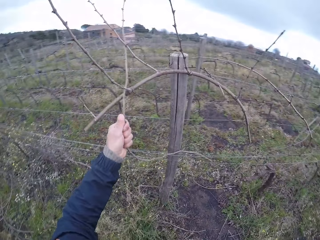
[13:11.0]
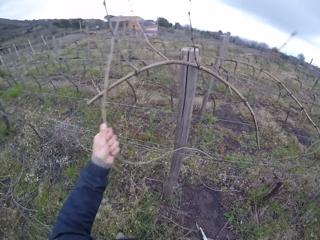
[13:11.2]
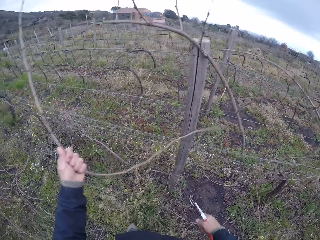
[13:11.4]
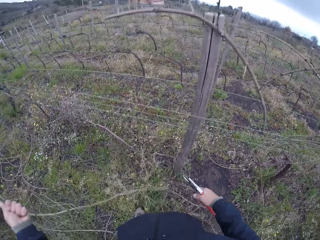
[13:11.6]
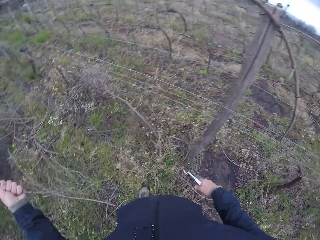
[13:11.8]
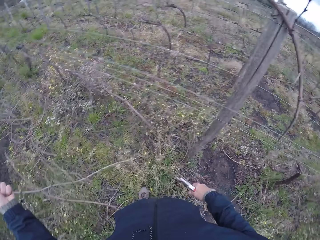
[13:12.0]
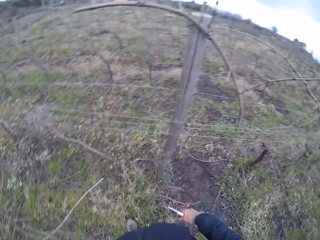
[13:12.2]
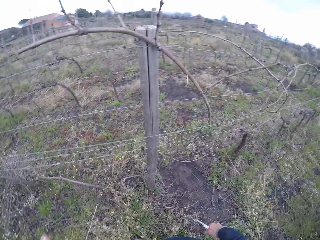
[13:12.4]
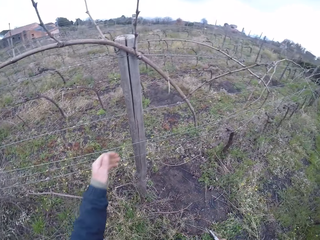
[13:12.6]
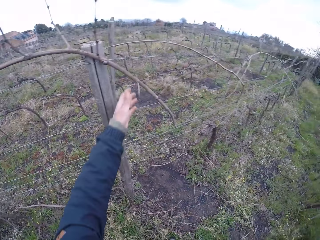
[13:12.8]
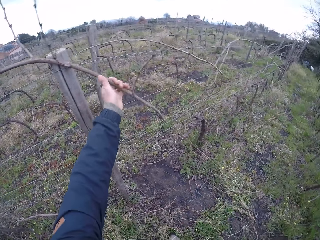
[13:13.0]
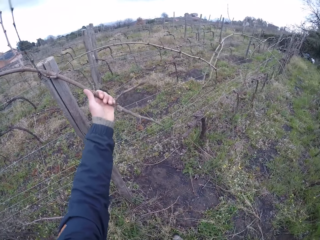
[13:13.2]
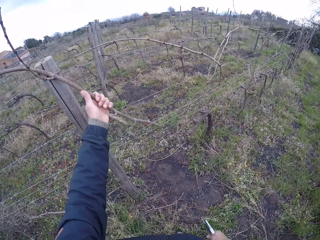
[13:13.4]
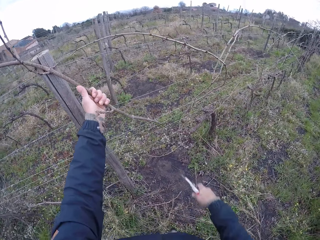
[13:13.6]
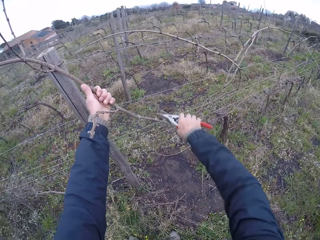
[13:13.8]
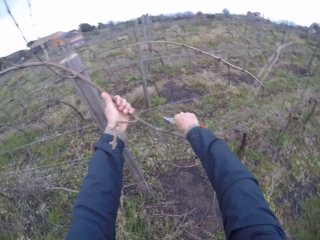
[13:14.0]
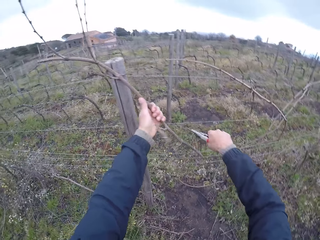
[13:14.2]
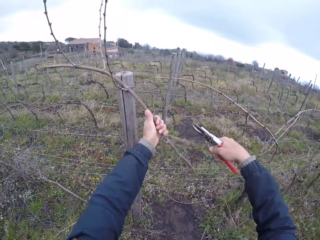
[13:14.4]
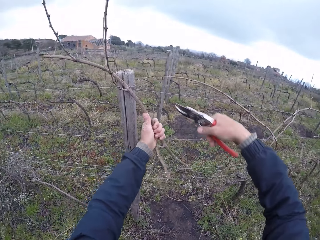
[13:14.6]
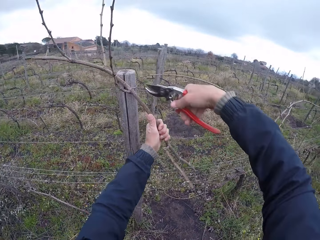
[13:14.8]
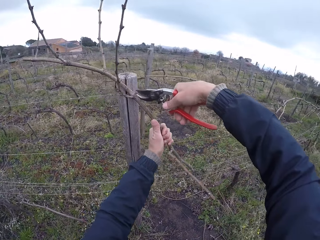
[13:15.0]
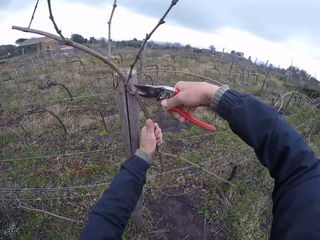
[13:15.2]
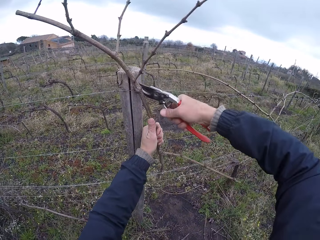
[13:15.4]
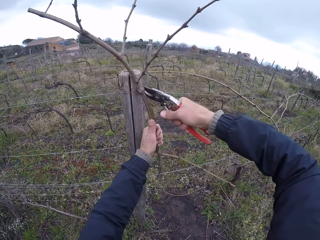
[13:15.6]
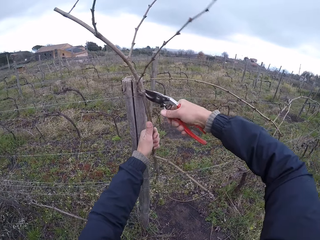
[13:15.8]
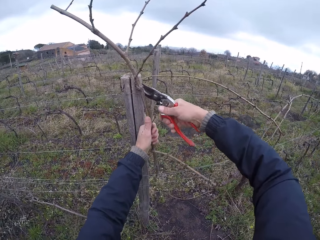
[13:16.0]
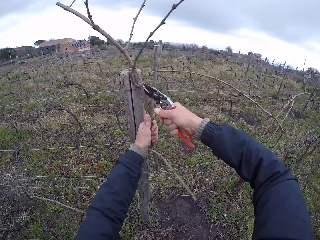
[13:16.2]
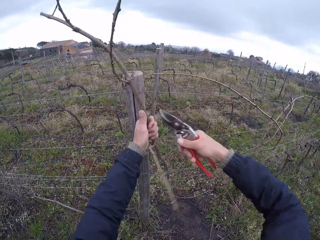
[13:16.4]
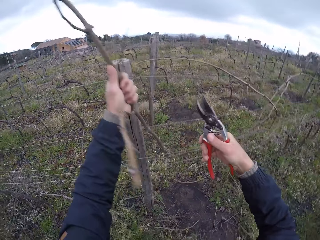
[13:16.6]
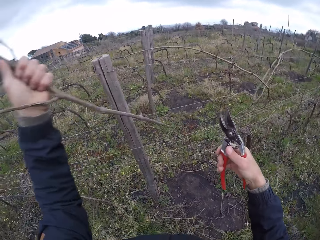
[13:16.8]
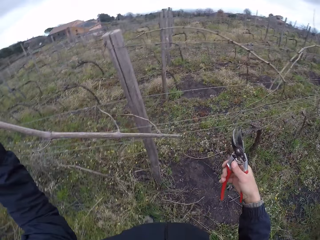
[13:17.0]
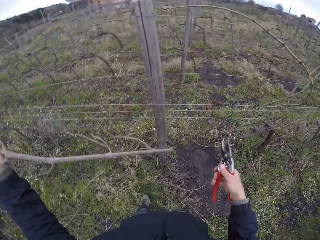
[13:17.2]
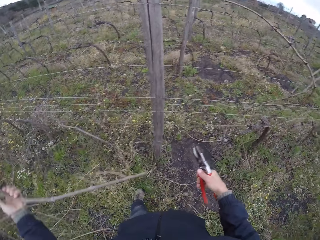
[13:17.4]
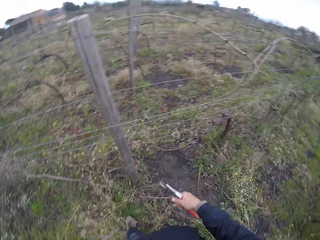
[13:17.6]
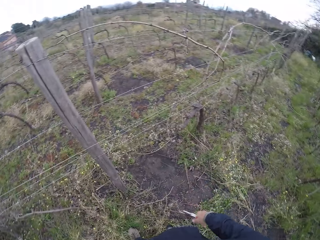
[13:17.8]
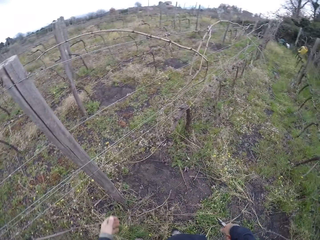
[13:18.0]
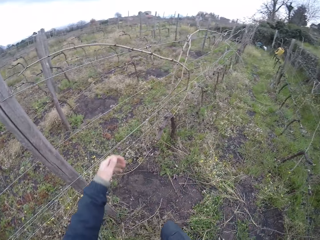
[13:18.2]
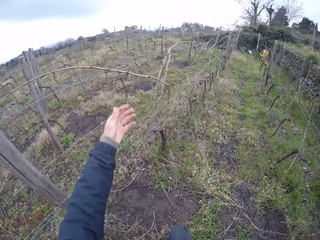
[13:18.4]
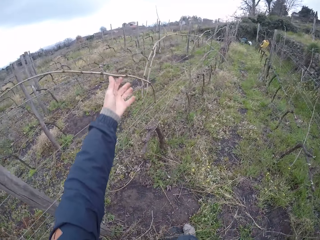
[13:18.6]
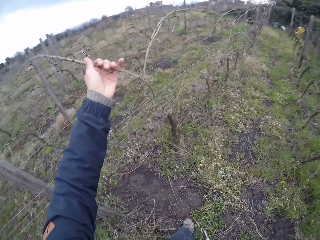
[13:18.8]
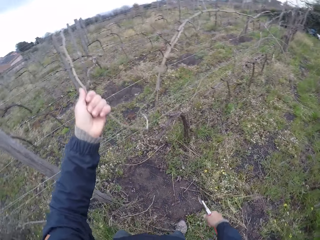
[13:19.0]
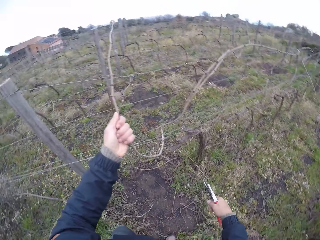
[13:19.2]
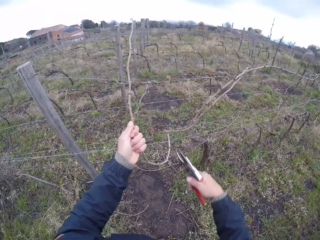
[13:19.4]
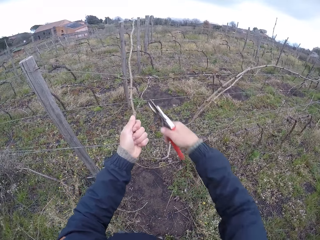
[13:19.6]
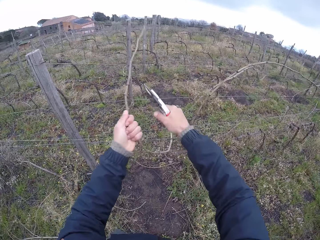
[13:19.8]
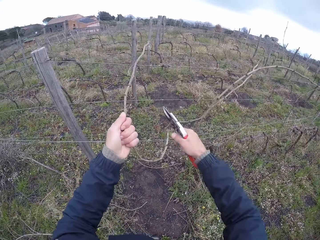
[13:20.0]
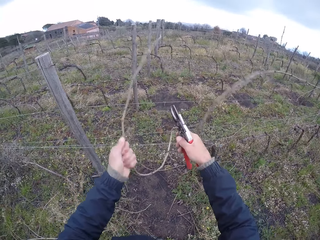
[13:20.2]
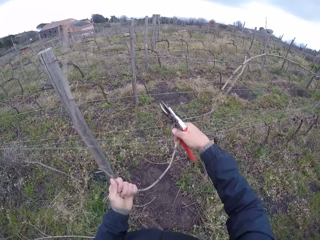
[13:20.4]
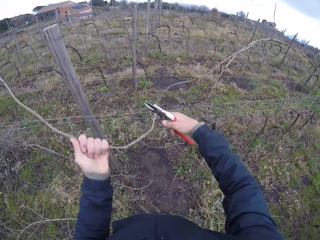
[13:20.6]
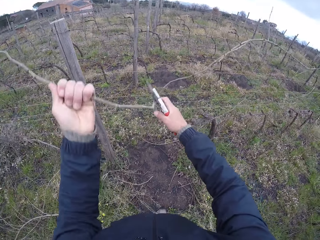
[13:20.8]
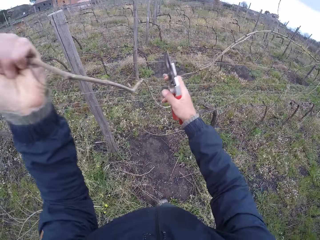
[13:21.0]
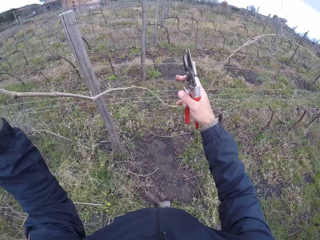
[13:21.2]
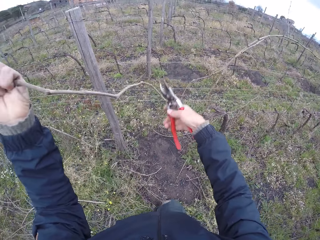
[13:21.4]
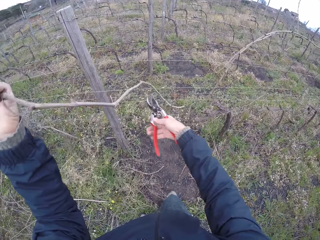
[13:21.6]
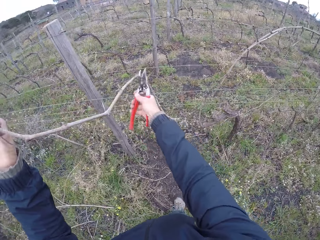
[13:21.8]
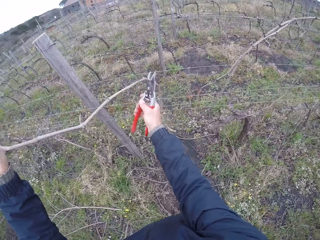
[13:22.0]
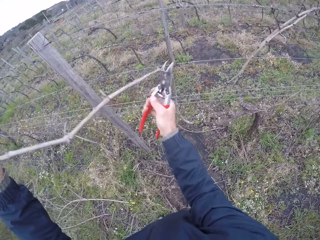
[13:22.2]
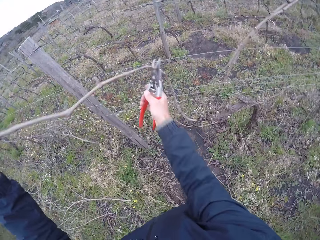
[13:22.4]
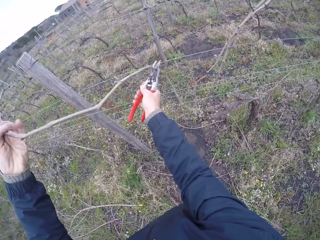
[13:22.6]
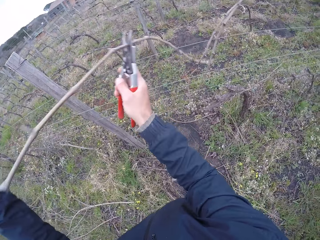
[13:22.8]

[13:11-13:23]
The camera wearer pulls a stick or branch out of the wire with his left hand. He drops the branch on the ground. He pulls a stick out of the wire with his left hand. He cuts the stick with the secateurs in his right hand. He drops the branch on the ground. He pulls a stick out of the wire with his left hand. He cuts the stick with the secateurs in his right hand.

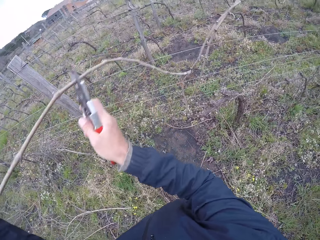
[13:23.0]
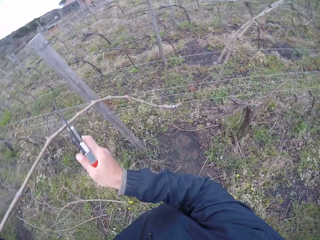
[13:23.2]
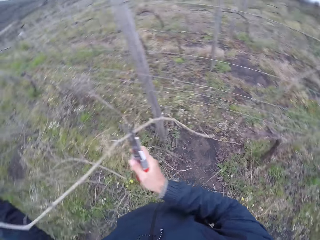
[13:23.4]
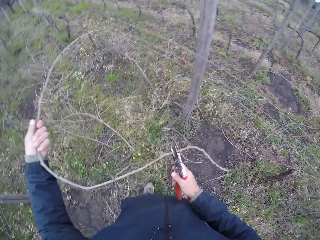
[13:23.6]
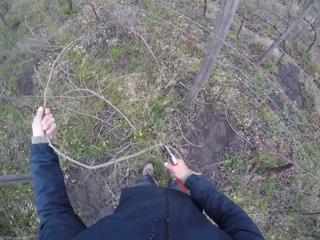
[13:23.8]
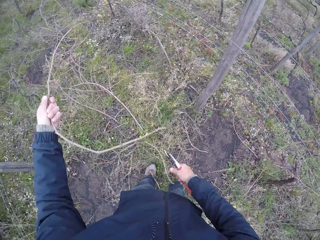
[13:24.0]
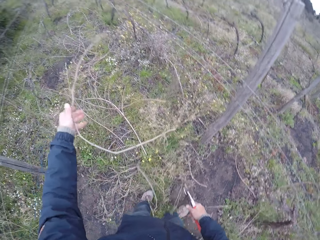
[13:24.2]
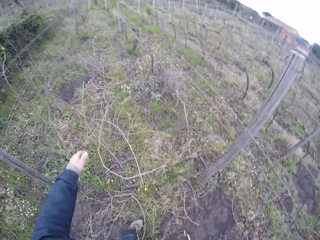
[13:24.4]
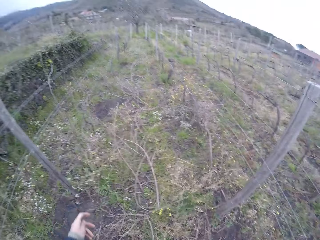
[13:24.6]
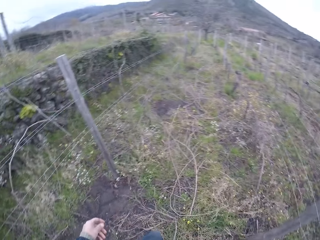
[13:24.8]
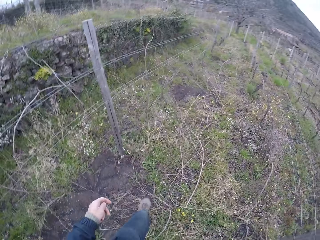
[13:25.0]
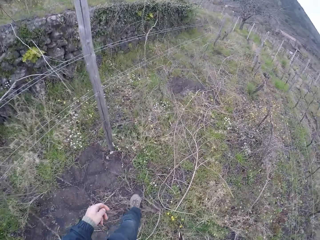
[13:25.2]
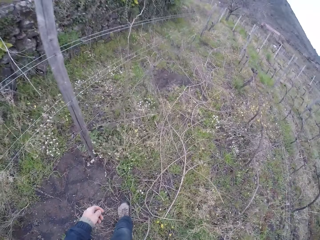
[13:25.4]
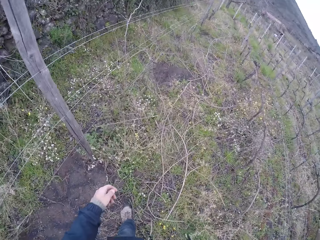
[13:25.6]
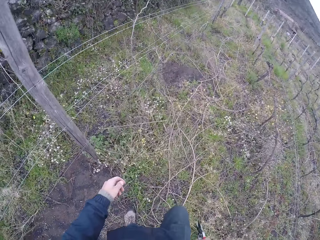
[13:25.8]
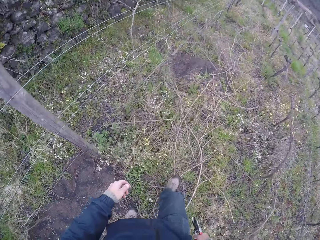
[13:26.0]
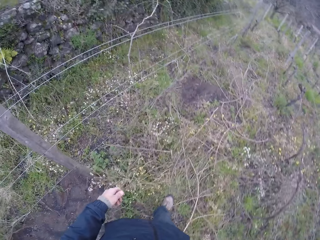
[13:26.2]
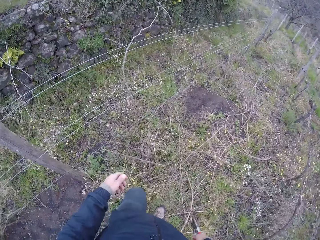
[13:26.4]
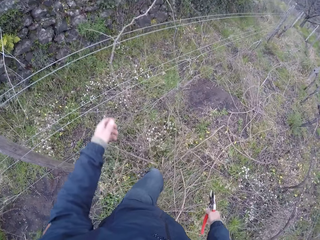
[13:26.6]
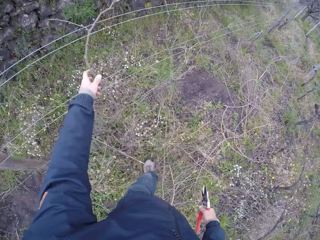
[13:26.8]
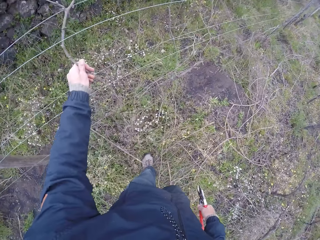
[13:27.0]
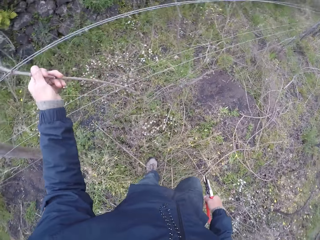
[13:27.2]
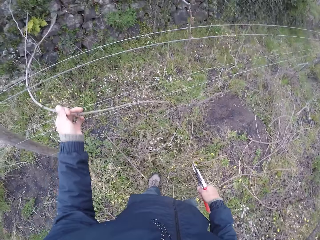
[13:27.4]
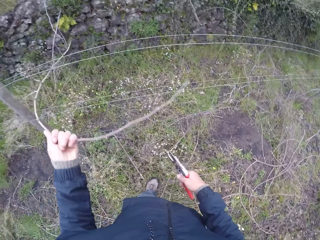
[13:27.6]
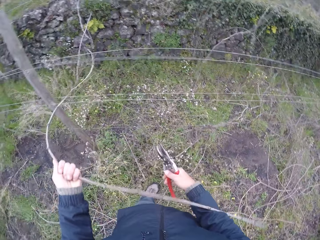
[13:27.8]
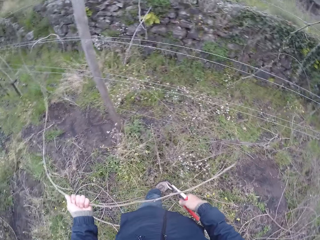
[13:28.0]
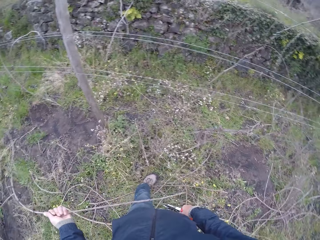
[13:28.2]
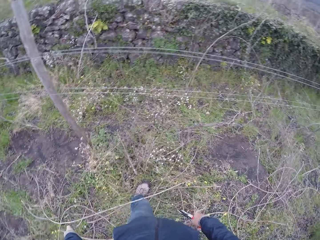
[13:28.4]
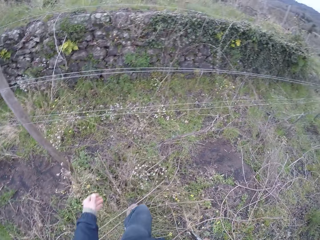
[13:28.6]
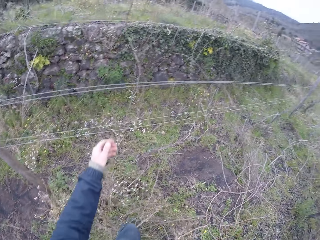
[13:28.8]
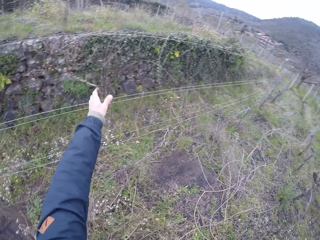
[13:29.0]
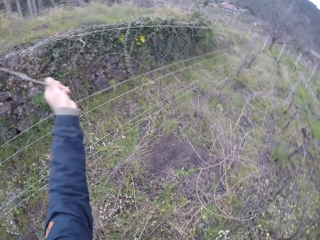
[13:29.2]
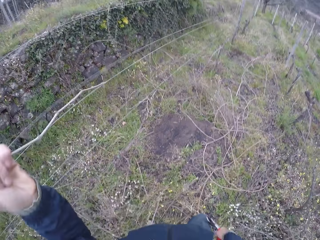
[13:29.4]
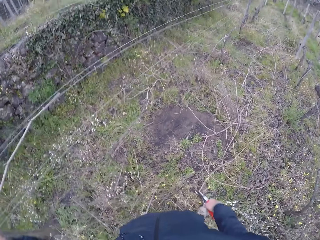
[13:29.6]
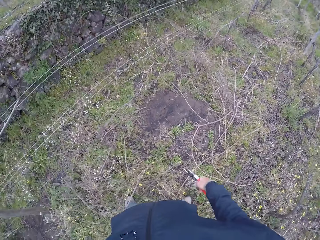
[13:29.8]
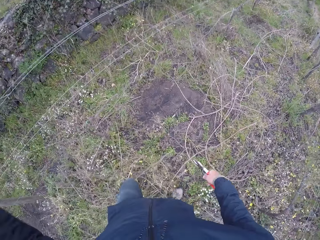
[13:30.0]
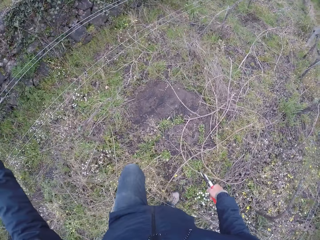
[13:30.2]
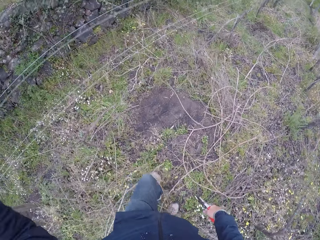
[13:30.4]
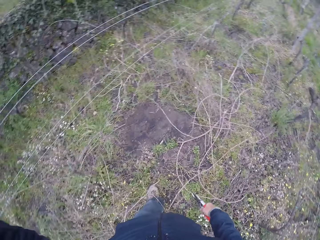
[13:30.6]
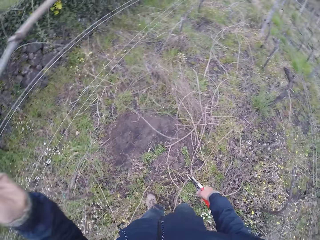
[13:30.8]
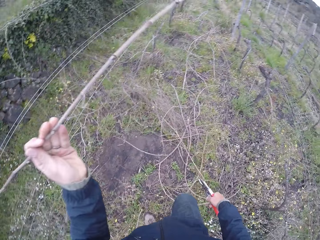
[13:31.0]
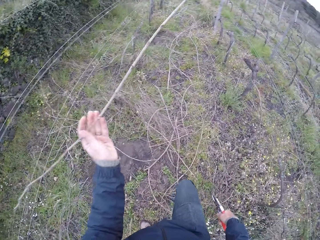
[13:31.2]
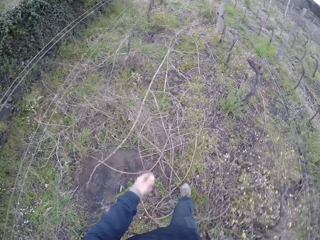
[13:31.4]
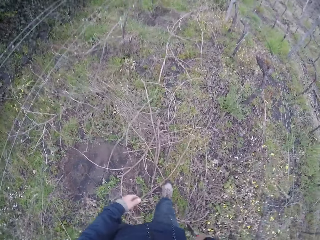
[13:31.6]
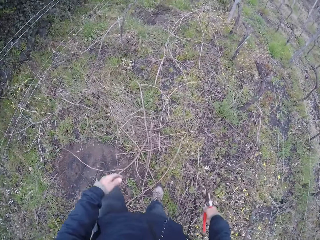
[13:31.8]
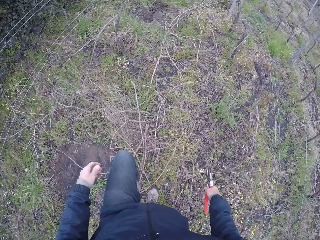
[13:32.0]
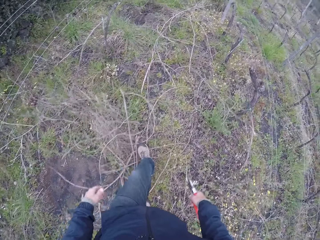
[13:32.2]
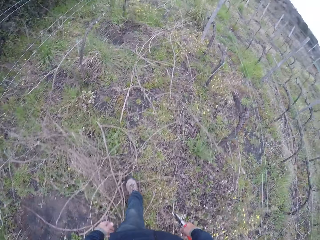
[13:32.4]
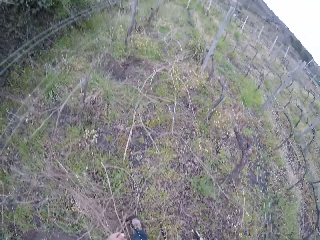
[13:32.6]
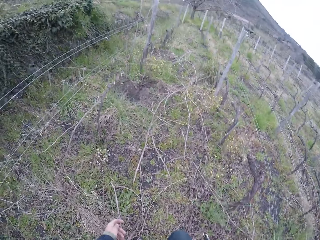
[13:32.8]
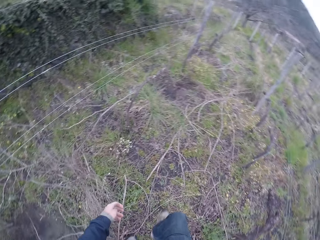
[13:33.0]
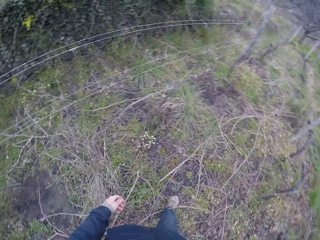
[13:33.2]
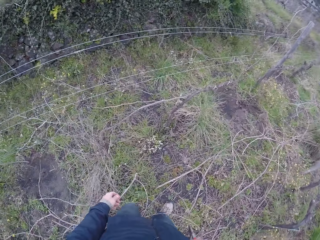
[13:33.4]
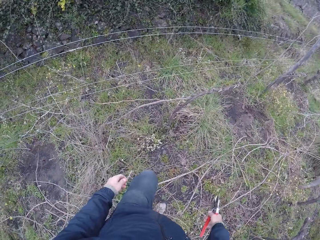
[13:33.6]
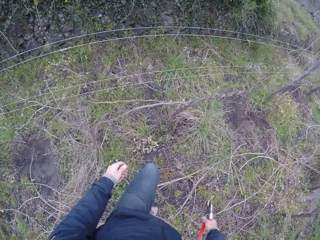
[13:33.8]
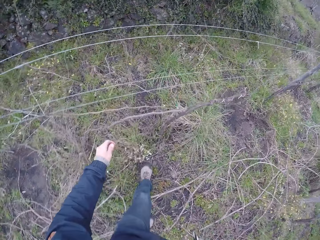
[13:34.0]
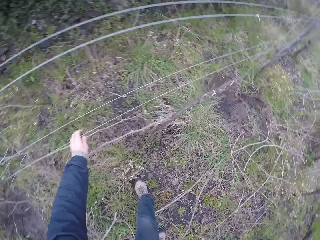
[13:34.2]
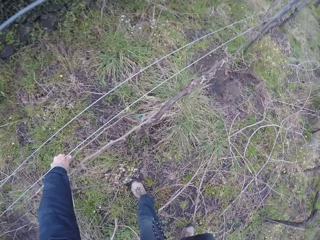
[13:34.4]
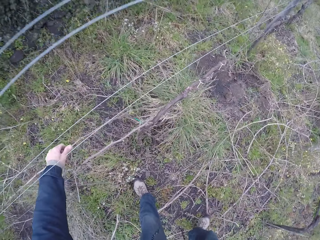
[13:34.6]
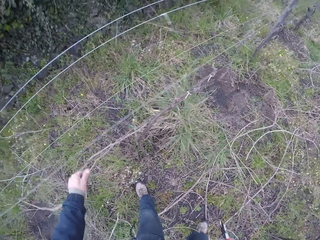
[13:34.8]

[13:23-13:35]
The camera wearer cuts the stick with the secateurs in his right hand. He throws the stick to the floor with his left hand. He walks around the farm. He pulls a stick out of the wire with his left hand. He throws the stick to the floor with his left hand. He pulls a stick out of the wire with his left hand. He throws the stick to the floor with his left hand.
